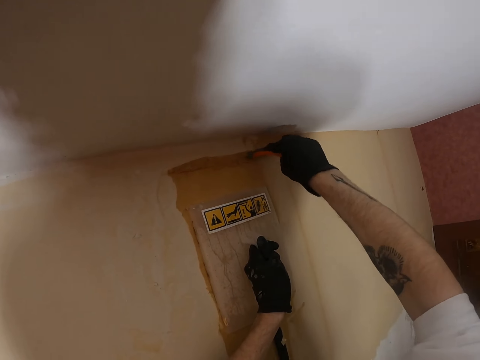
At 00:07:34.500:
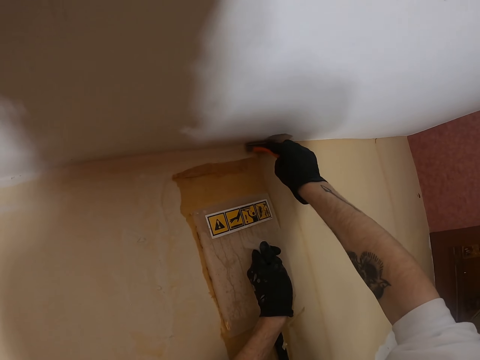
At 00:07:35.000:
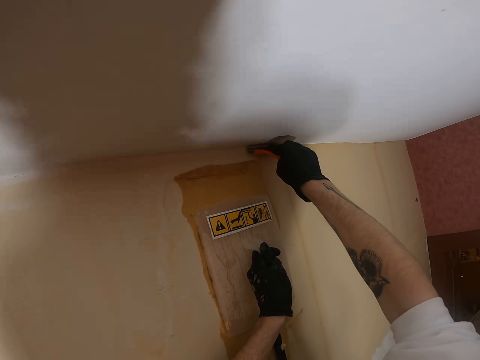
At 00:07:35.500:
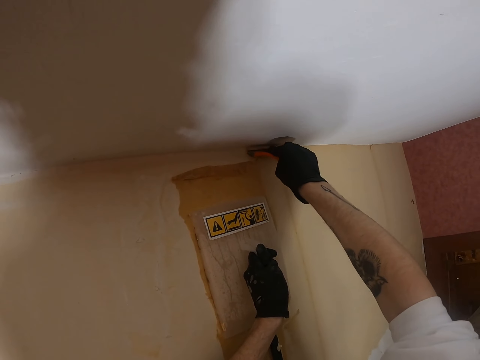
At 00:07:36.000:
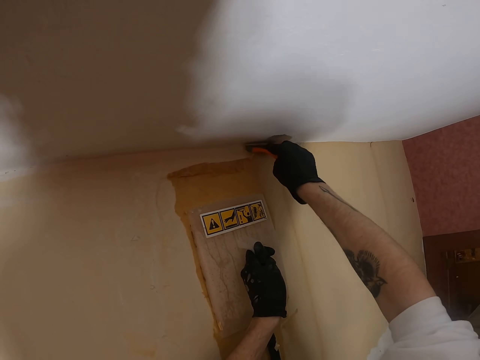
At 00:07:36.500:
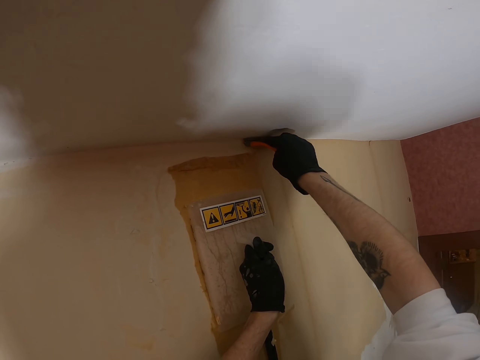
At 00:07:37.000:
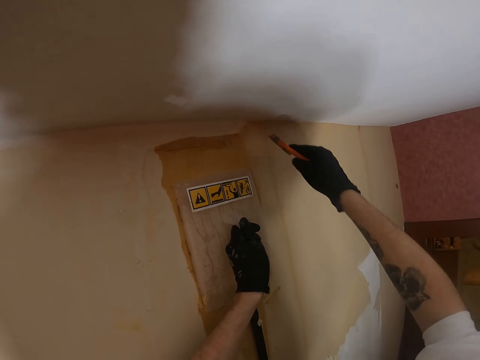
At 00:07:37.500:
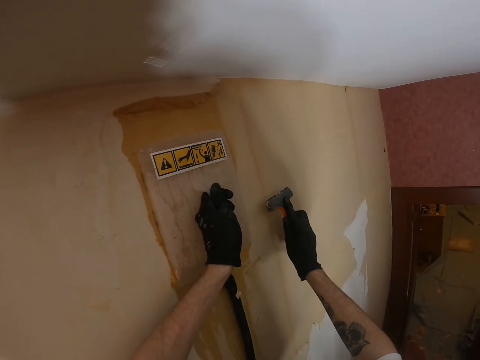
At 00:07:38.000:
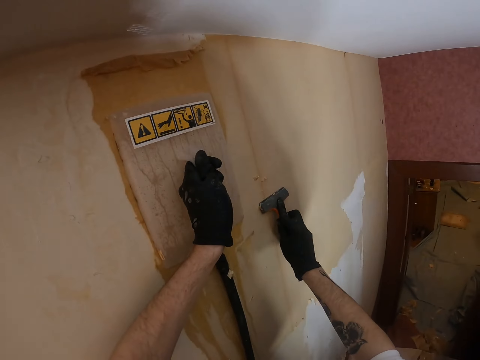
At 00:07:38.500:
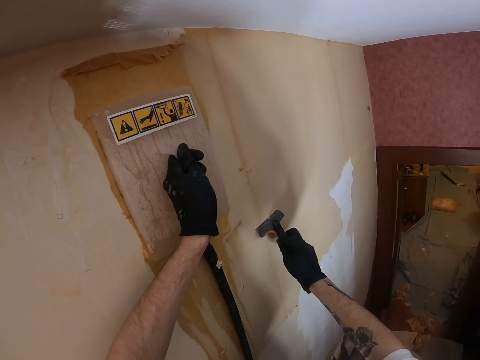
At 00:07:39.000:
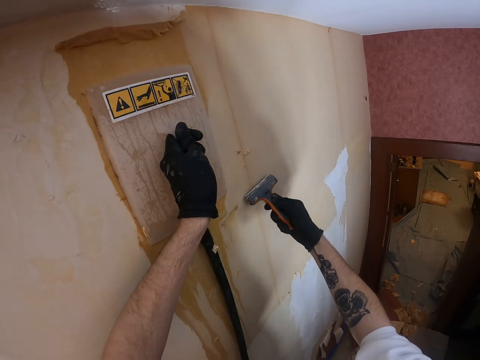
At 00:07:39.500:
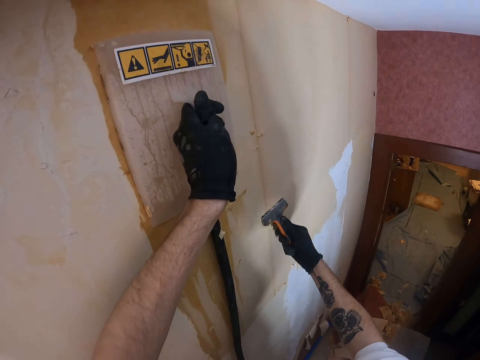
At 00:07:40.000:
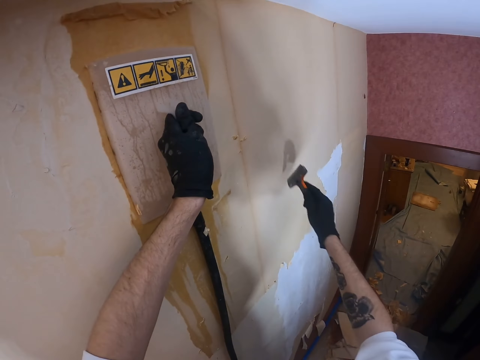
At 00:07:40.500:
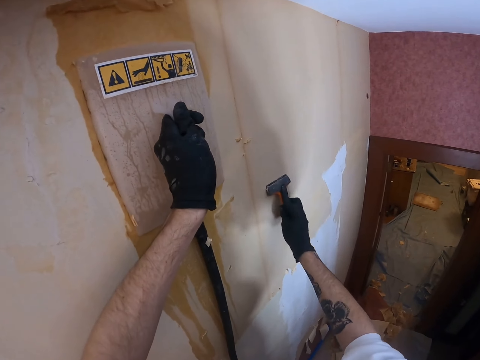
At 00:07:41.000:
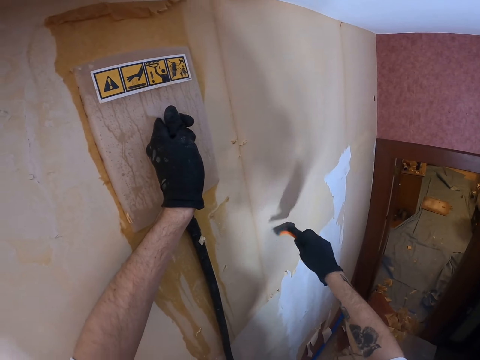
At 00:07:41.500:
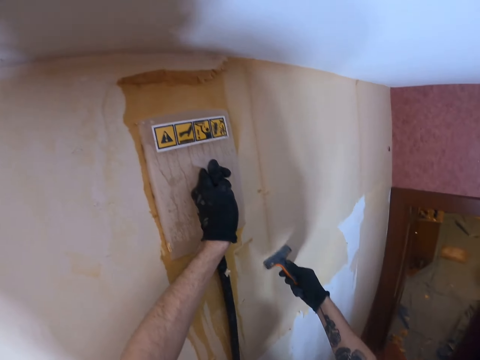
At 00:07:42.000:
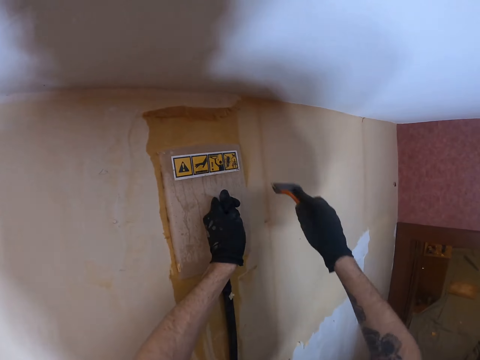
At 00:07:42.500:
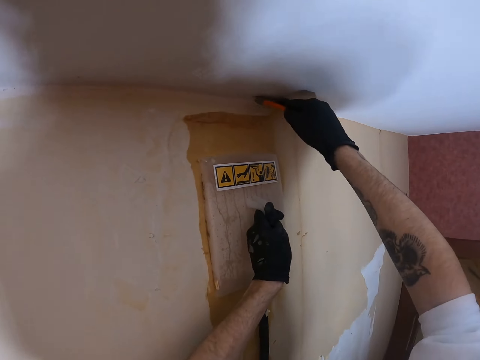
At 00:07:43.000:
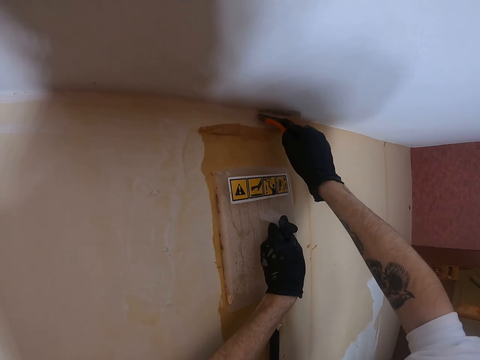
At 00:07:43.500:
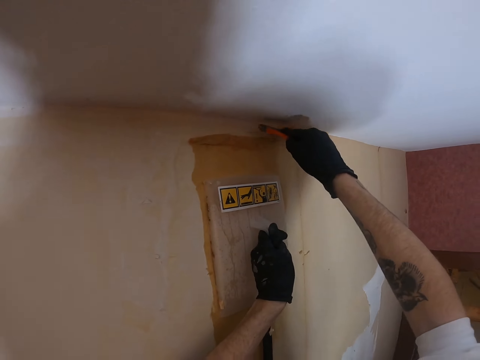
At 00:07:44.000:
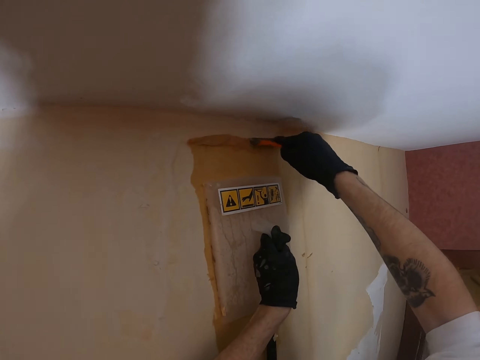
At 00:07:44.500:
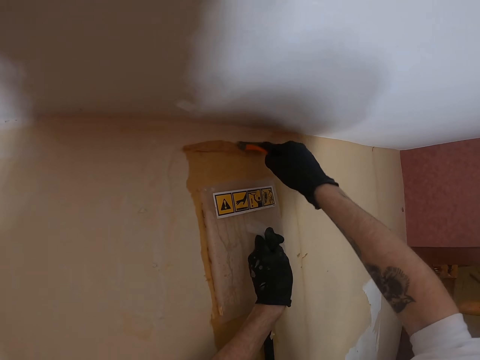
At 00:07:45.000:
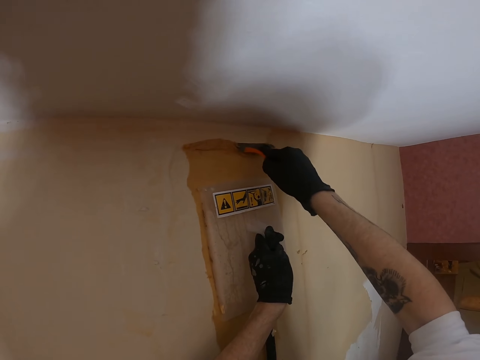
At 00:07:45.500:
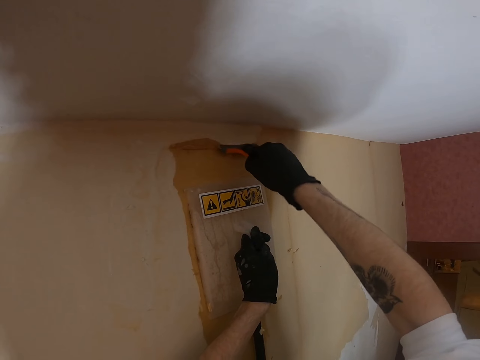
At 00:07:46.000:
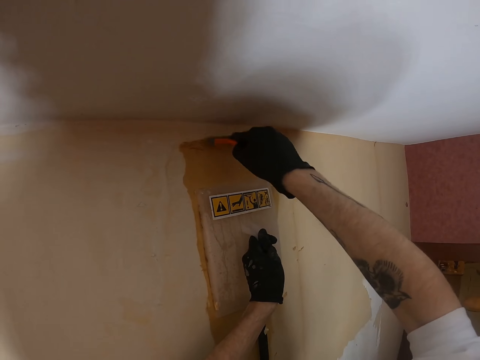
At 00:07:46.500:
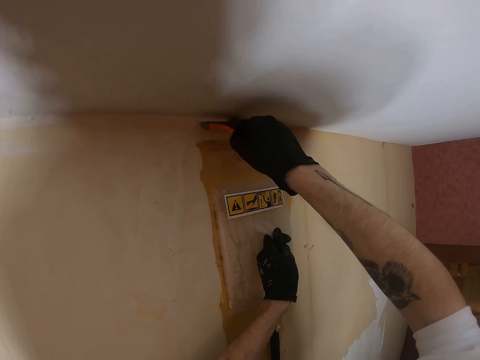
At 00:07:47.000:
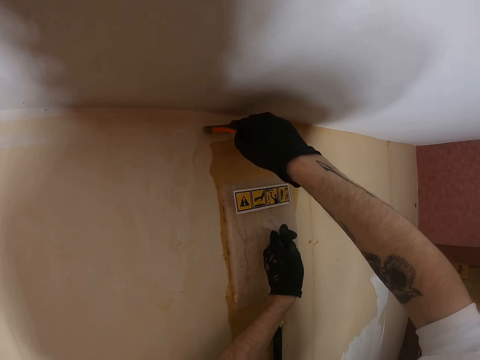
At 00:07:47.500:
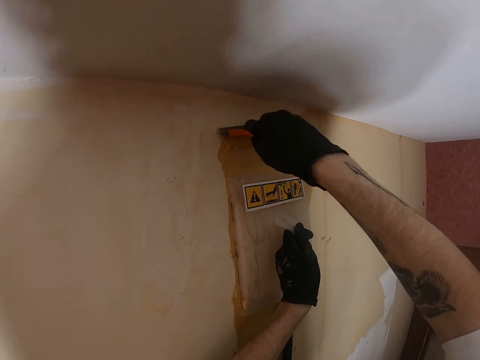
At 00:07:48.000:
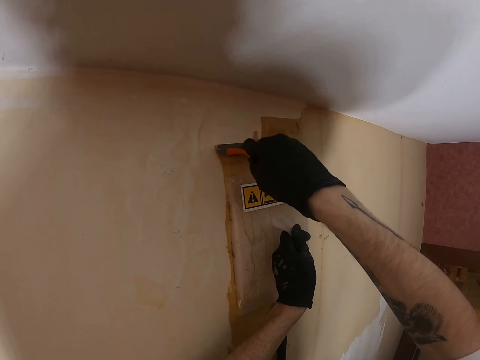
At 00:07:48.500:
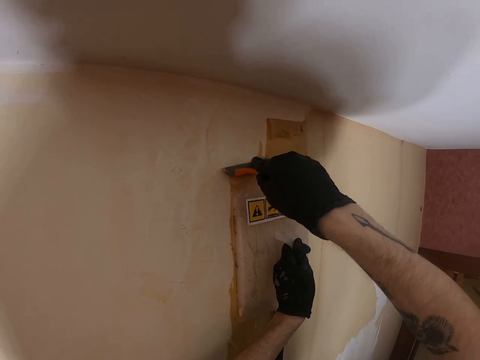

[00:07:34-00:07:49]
The camera wearer pulls down the right hand. They rub the scraper on the wall. They lift the right hand. They remove paint or wallpaper from the wall with the scraper.

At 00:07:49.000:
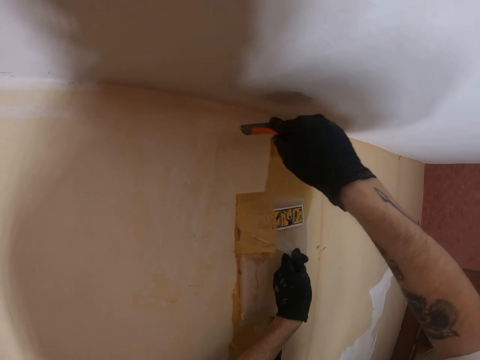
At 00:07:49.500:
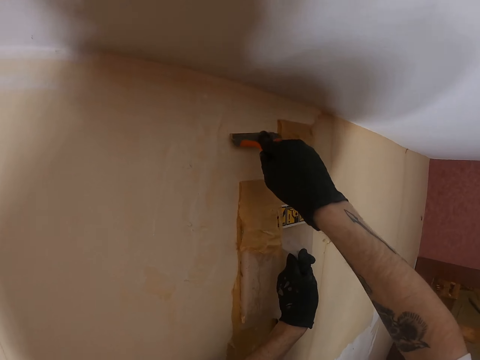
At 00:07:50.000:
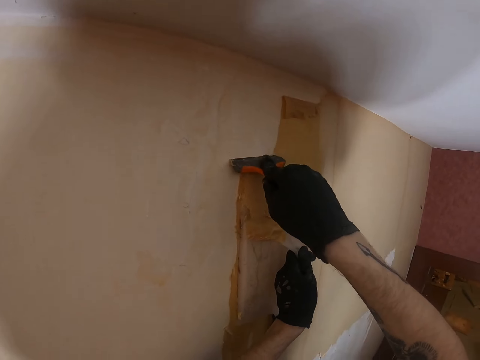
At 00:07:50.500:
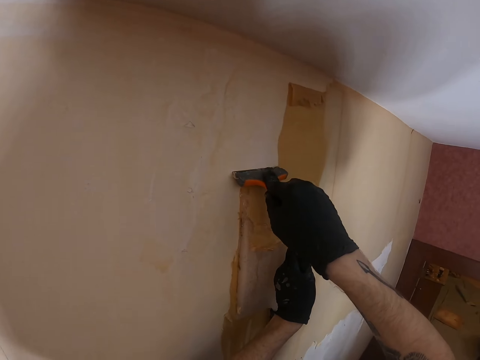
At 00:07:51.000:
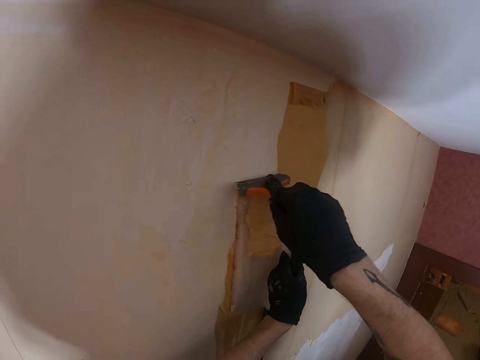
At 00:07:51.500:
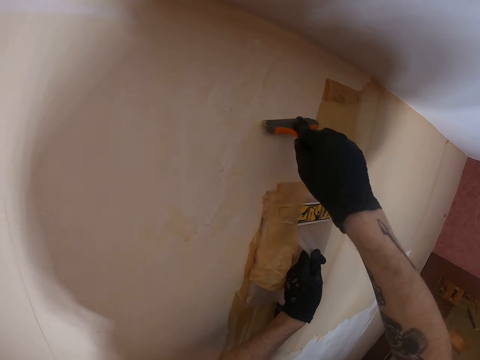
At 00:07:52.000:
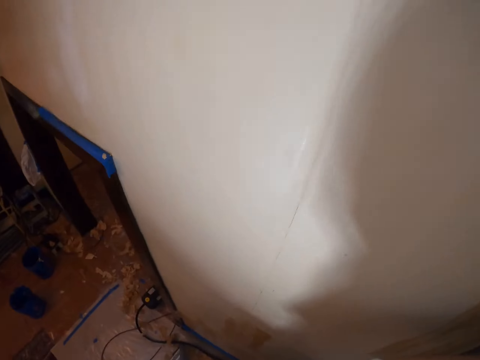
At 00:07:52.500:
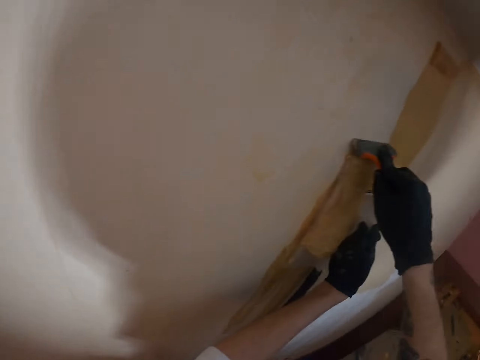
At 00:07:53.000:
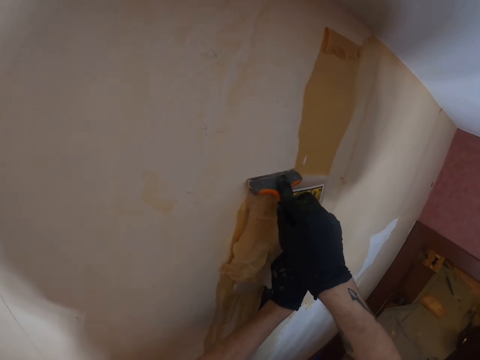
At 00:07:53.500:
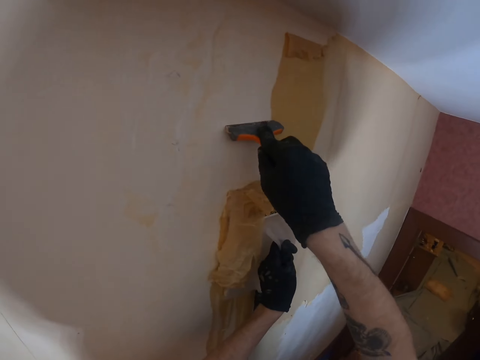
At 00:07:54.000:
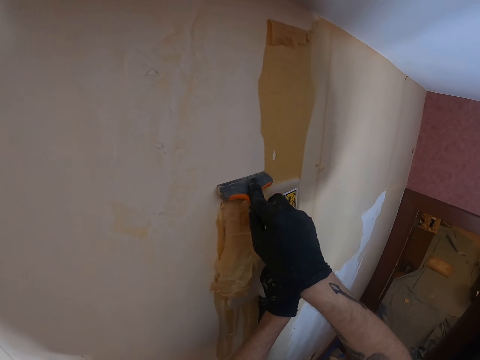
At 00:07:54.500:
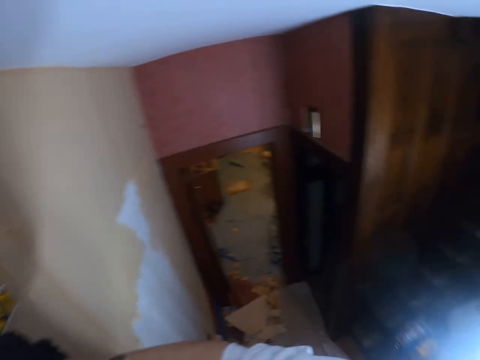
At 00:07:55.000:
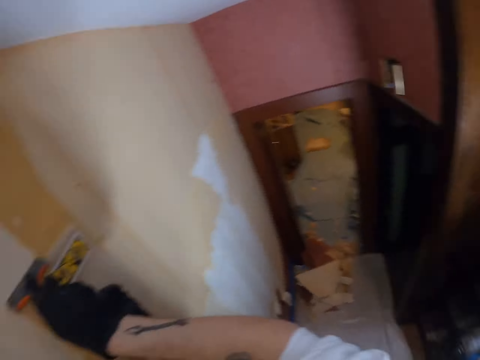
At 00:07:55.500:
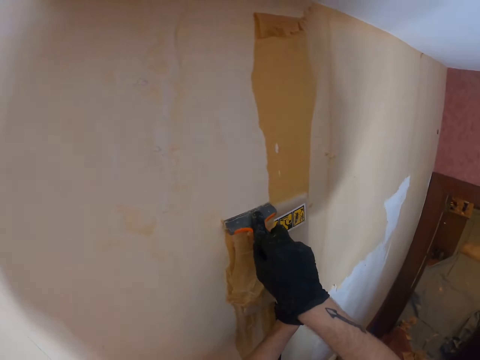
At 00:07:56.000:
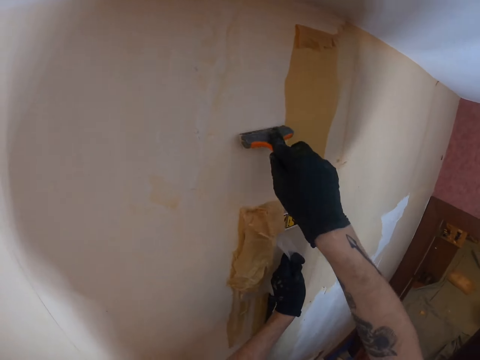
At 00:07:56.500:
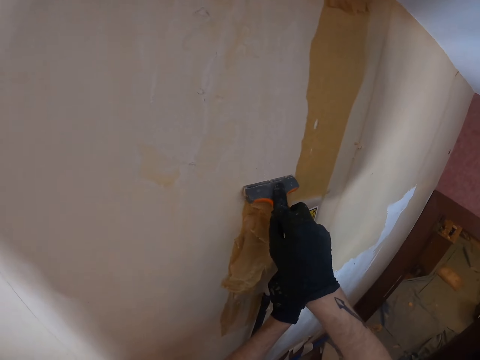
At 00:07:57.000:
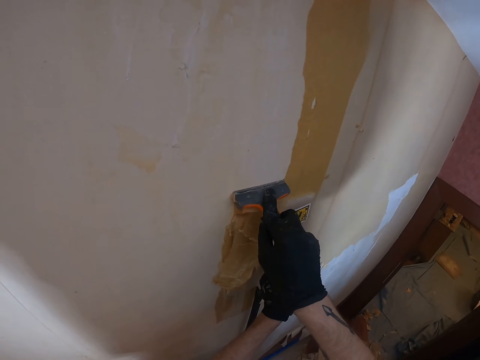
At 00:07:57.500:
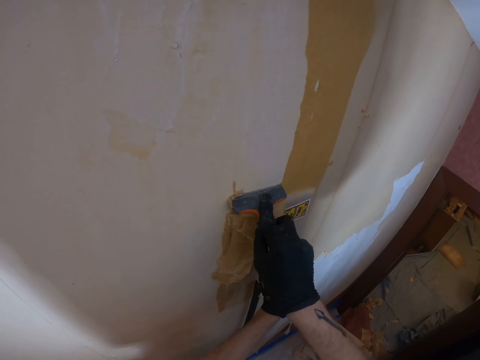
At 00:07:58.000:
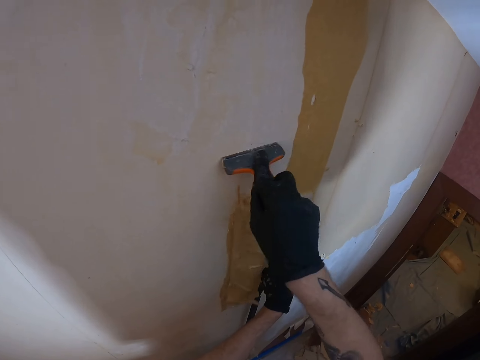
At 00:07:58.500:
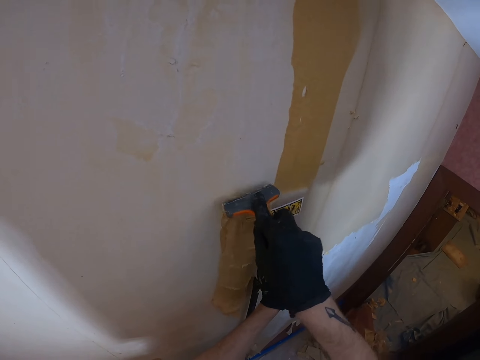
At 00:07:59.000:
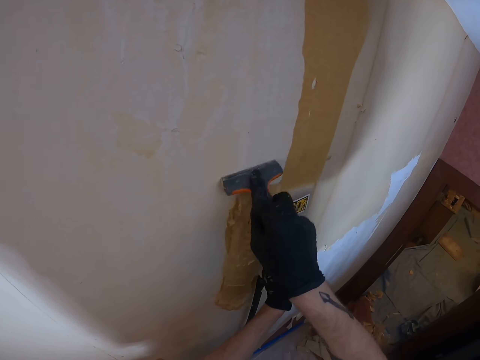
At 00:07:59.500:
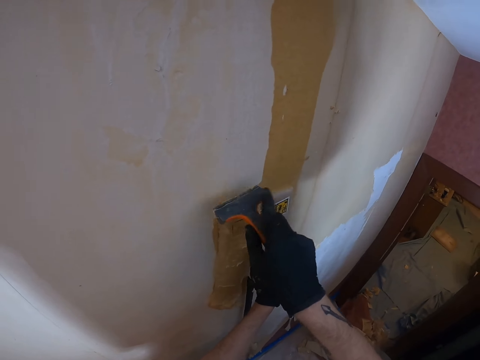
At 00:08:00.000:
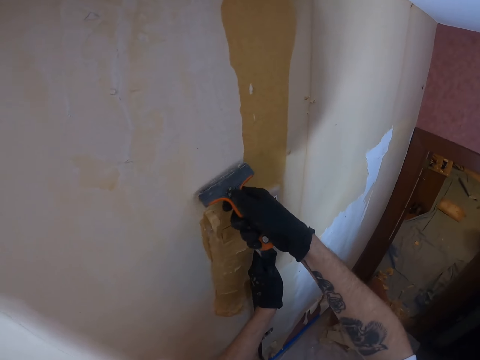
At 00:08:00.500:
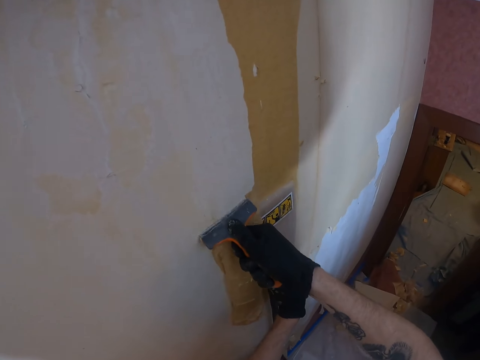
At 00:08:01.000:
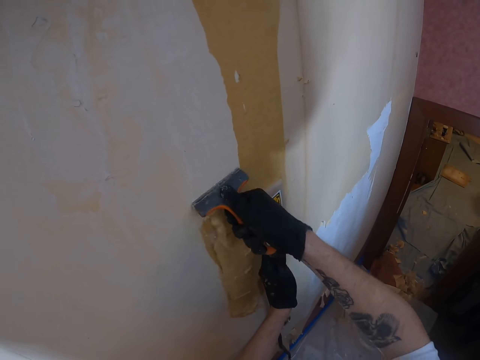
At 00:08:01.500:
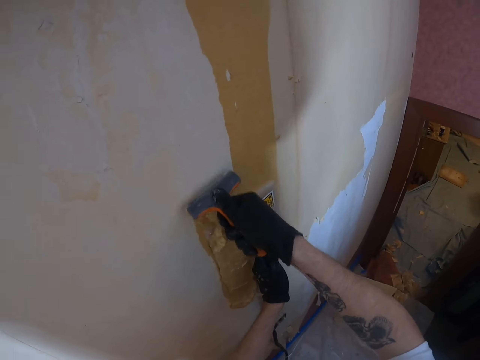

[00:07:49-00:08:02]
The camera wearer looks around a room. They remove paint or wallpaper from a wall with a scraper. They look around the room. They remove paint or wallpaper from the wall with the scraper.
